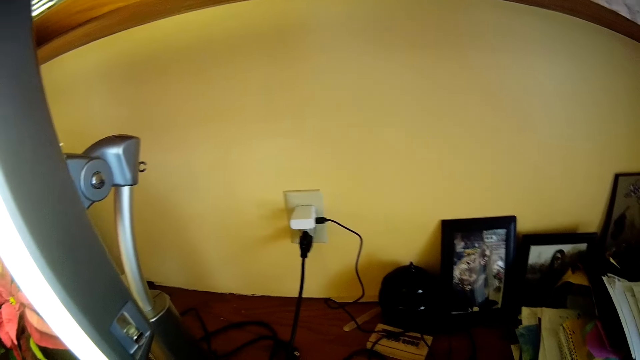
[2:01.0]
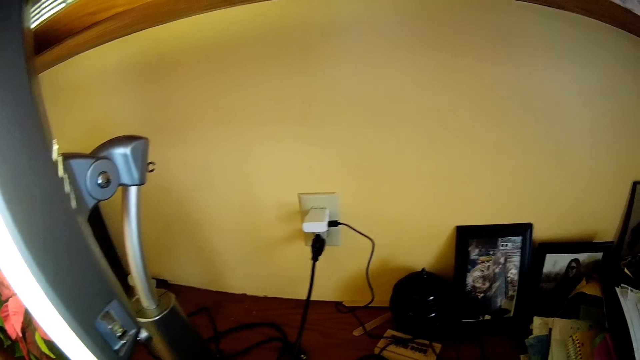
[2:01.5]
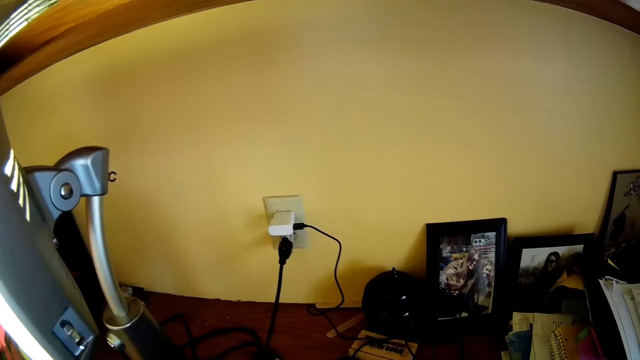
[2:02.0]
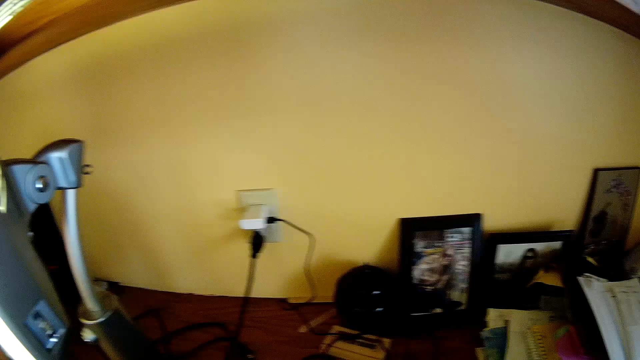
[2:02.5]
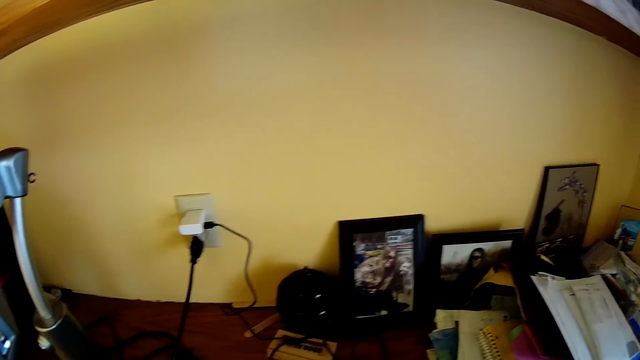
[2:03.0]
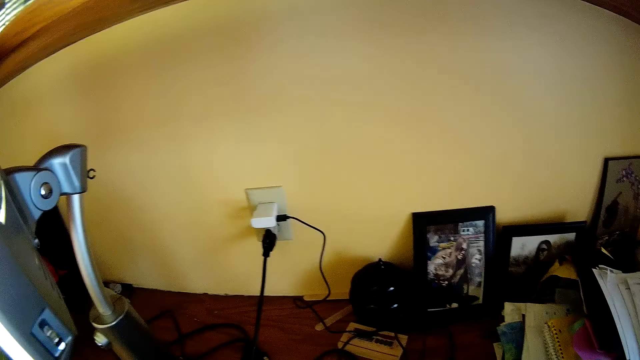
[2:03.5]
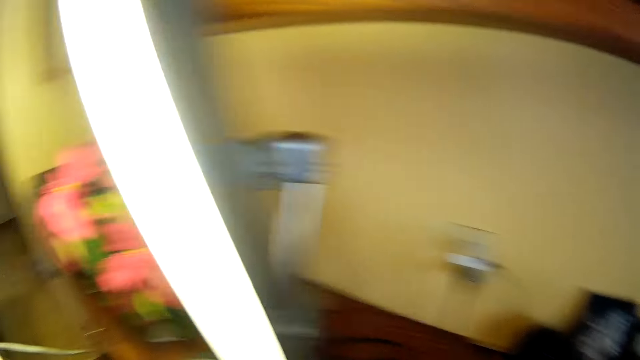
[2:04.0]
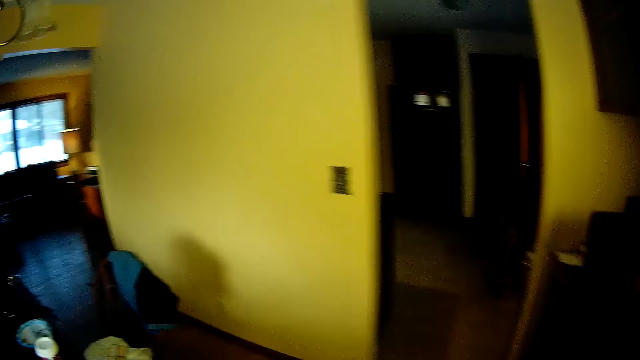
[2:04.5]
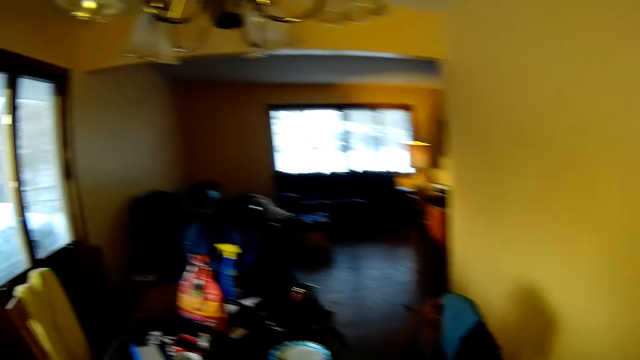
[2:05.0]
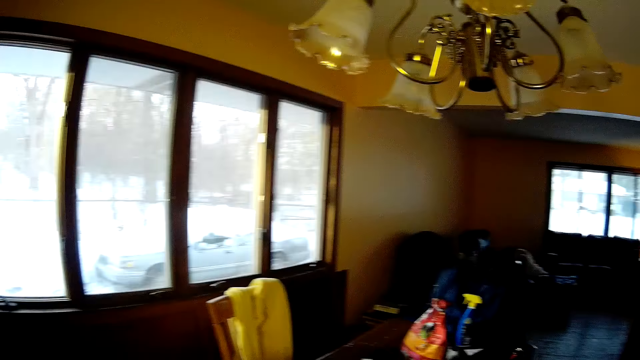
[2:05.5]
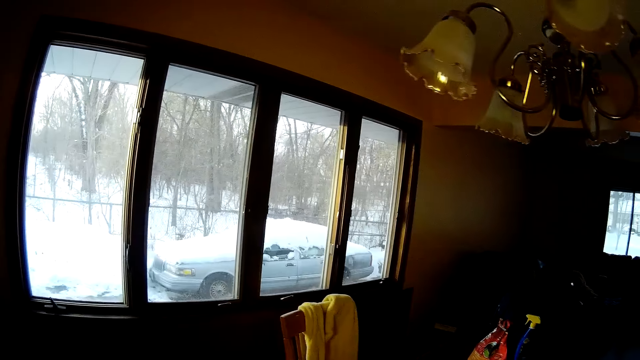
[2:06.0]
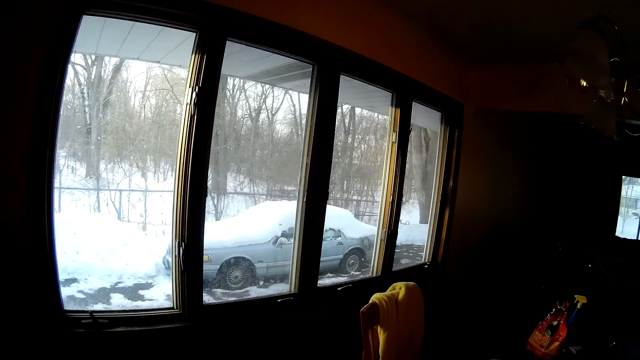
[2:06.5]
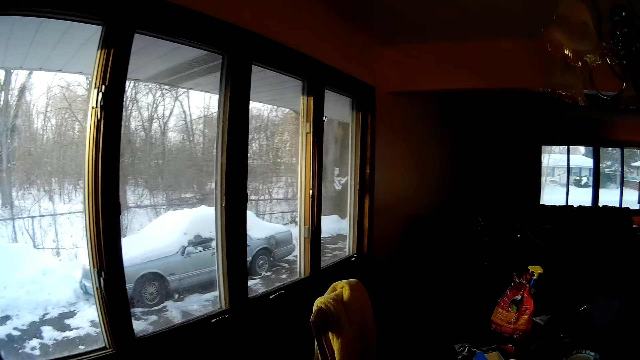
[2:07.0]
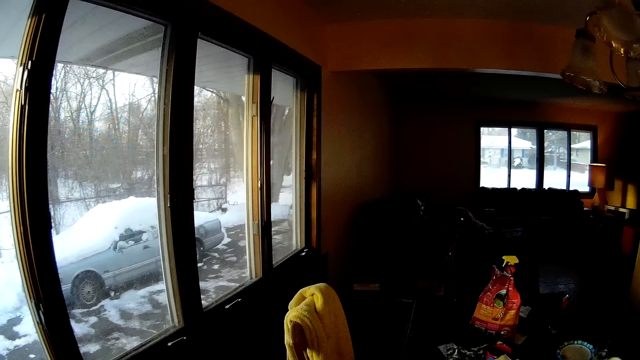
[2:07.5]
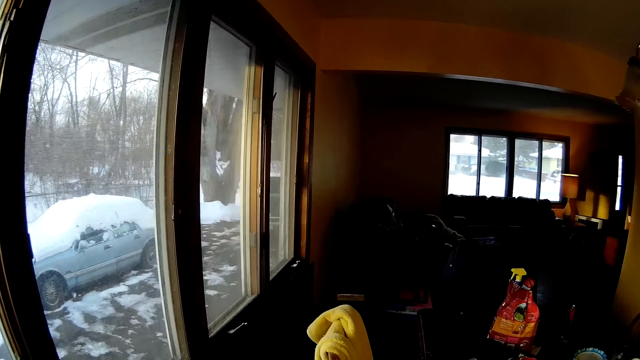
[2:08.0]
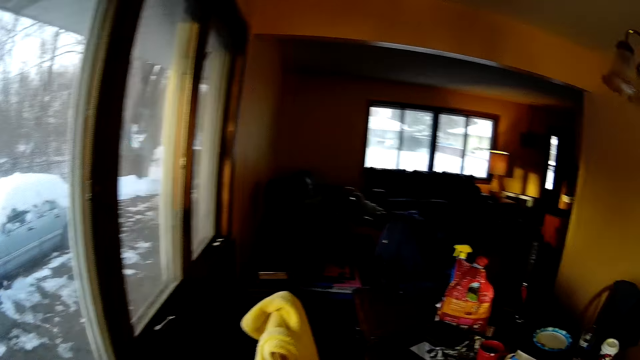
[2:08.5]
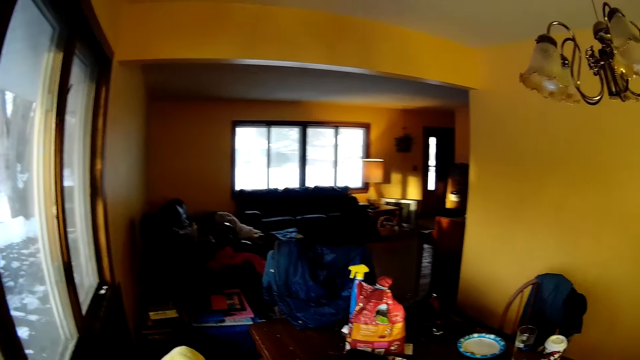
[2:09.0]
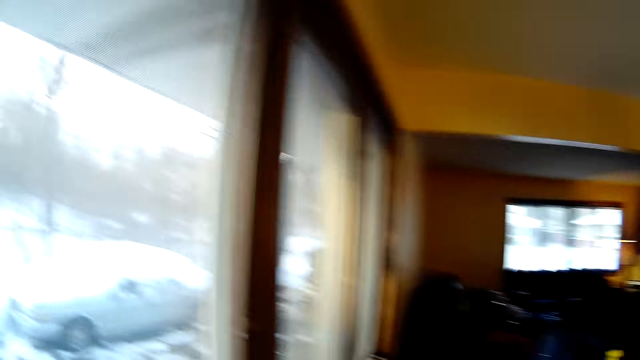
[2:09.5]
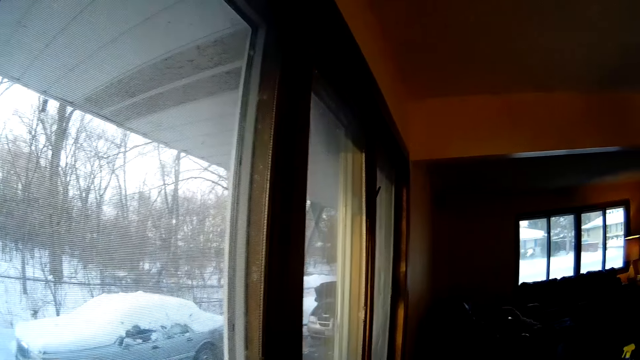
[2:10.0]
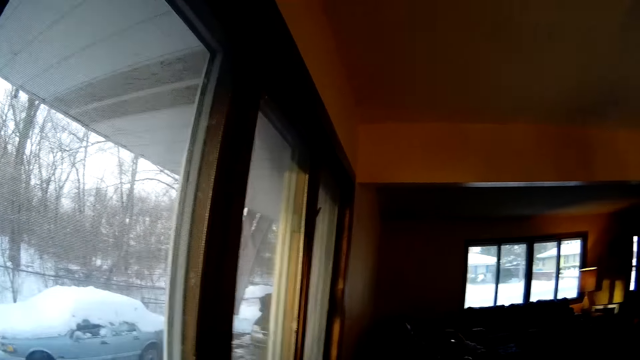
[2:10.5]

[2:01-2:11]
The camera wearer looks around.

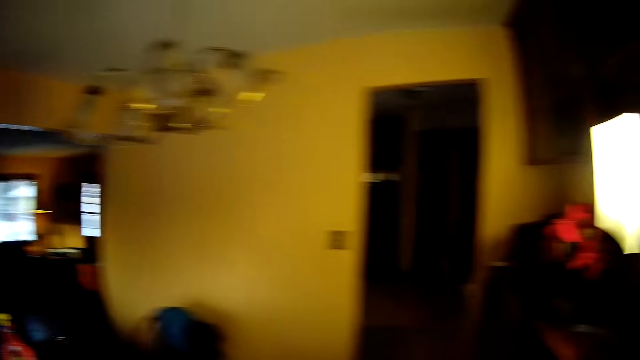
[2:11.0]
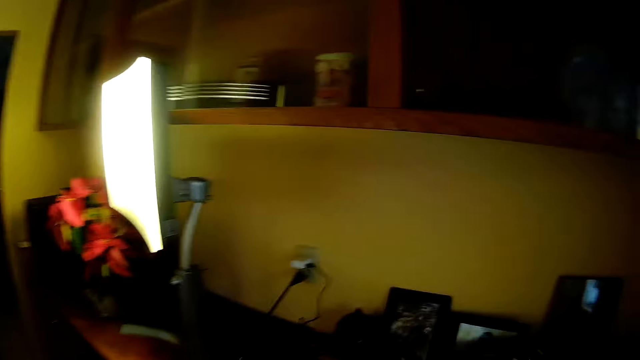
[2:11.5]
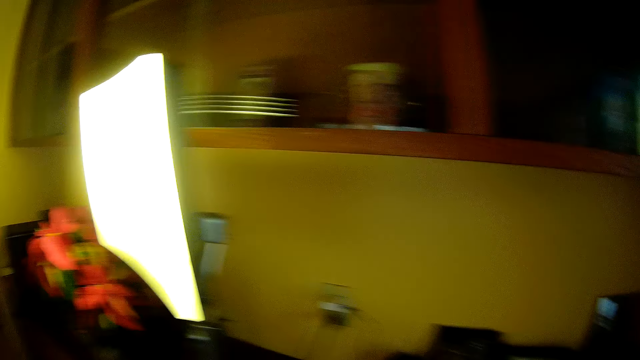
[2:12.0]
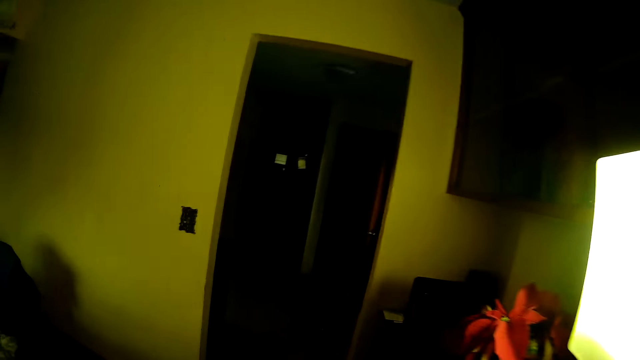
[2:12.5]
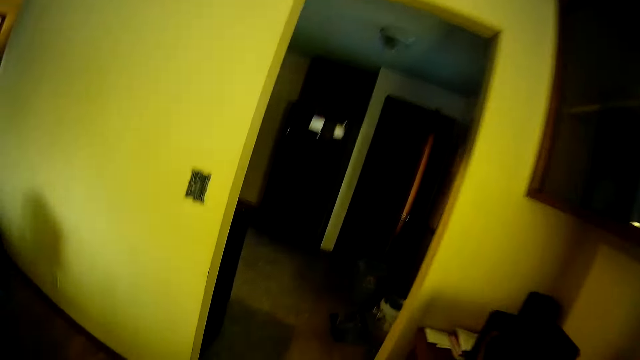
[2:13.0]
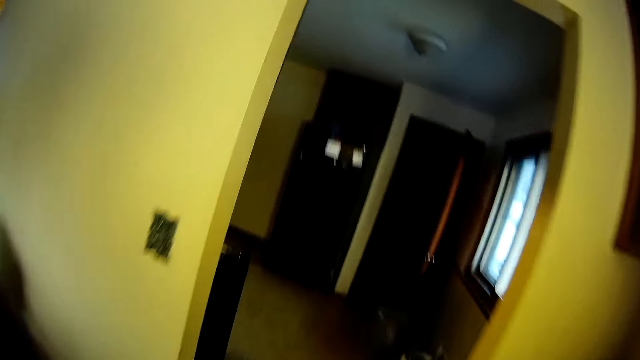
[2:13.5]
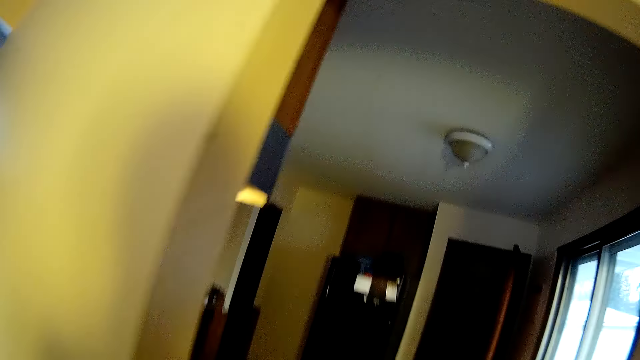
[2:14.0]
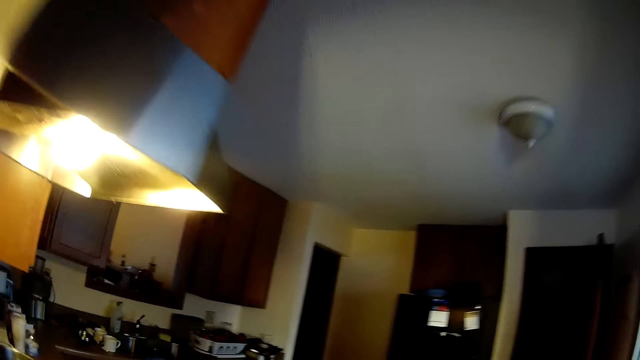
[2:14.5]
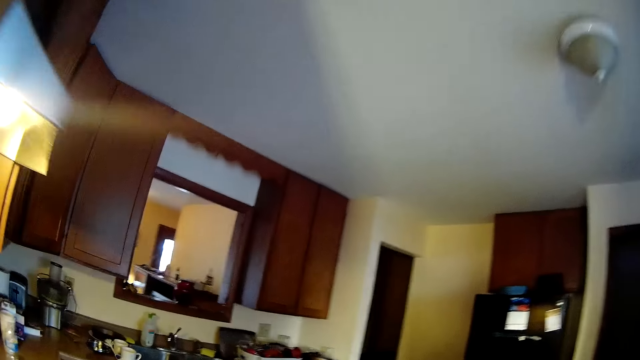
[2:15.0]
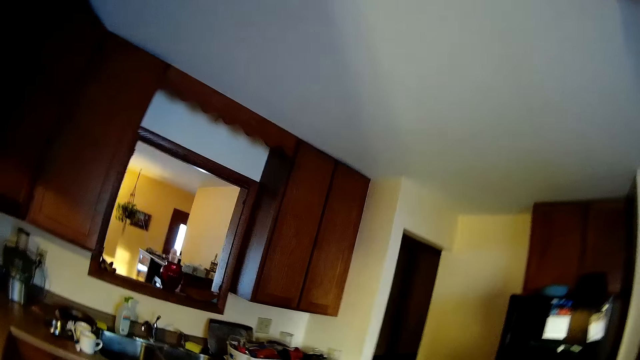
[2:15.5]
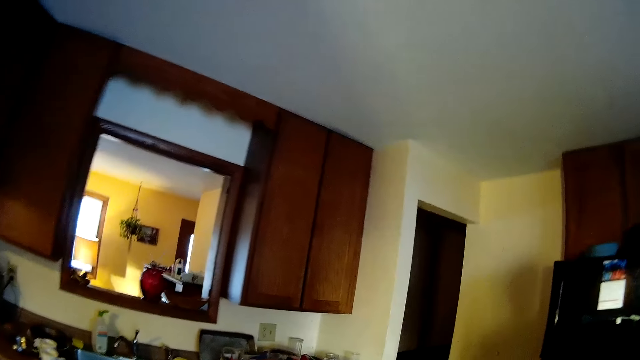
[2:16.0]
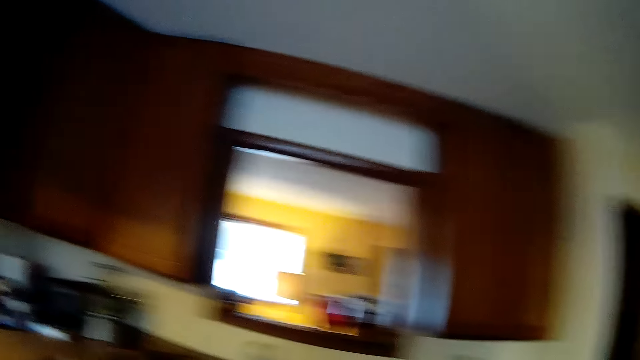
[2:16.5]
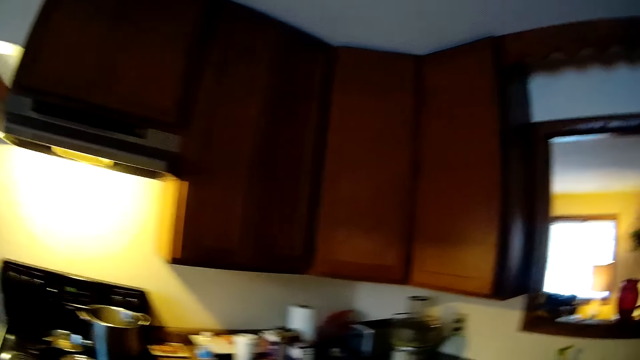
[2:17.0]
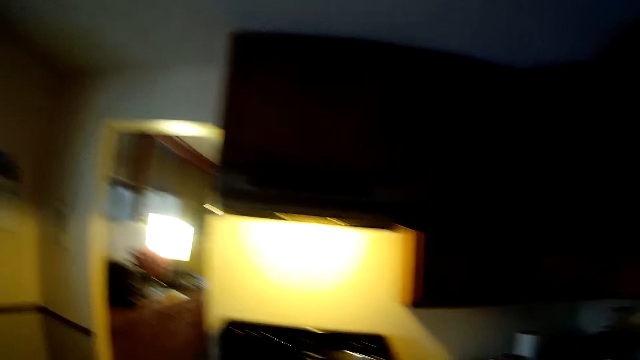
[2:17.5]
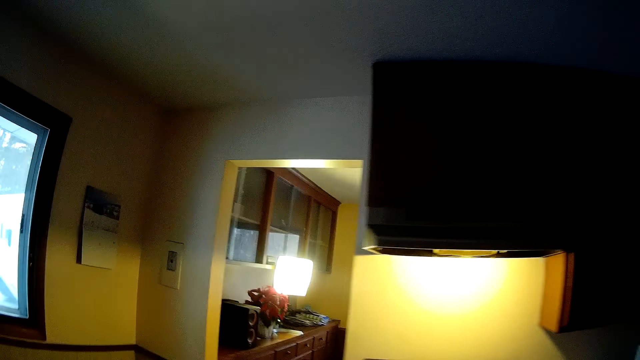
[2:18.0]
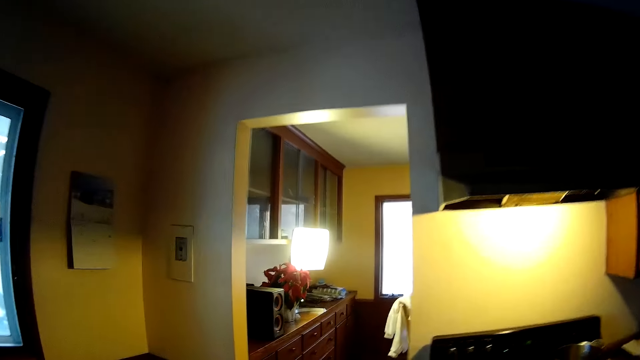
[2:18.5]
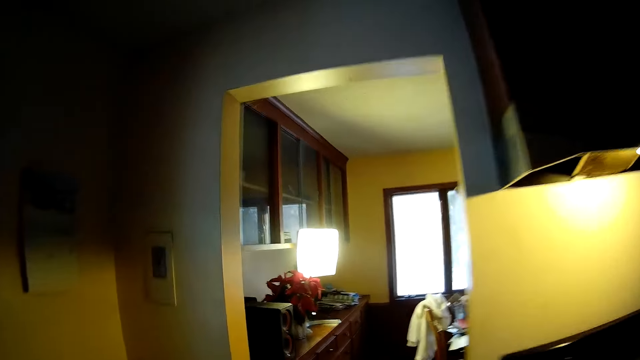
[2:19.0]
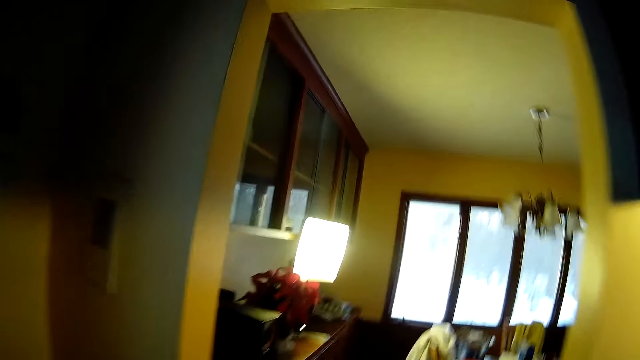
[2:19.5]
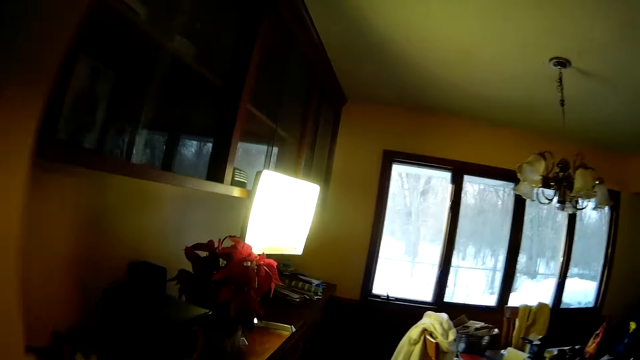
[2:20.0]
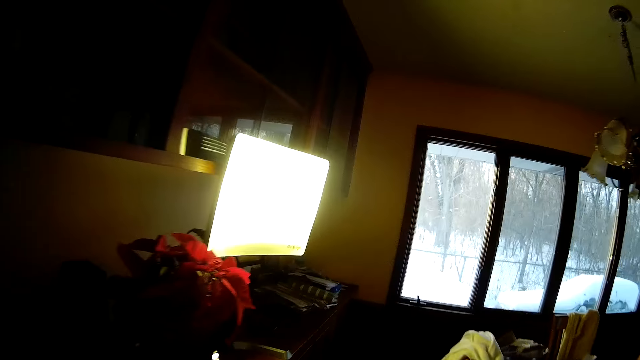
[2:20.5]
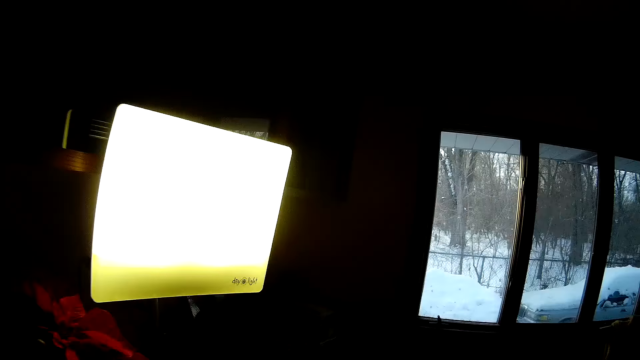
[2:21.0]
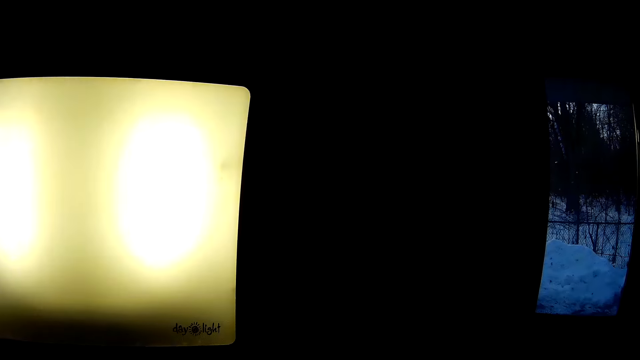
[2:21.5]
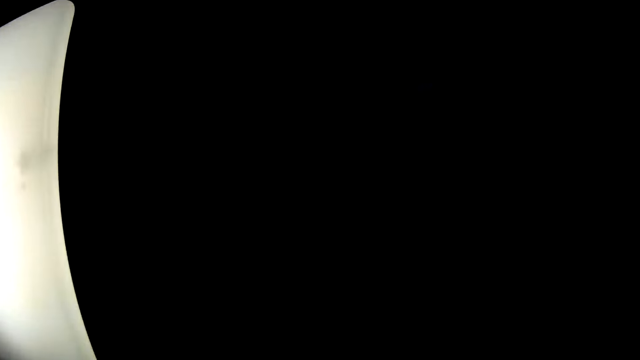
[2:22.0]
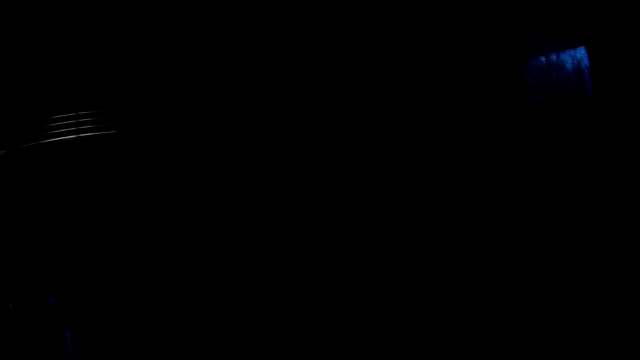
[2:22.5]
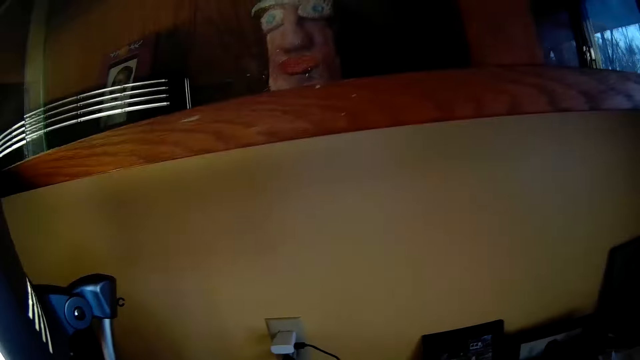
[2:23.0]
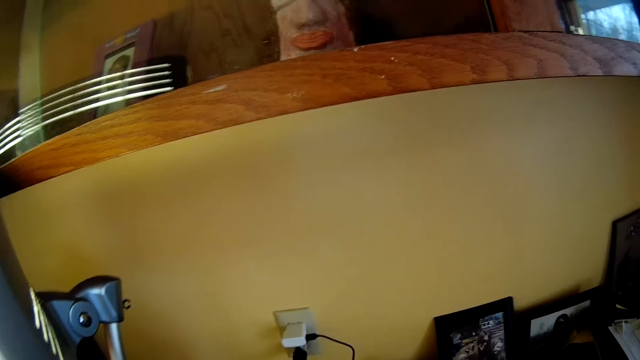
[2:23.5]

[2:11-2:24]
The camera wearer walks out of the dining room. They walk around. They walk out of the kitchen.
